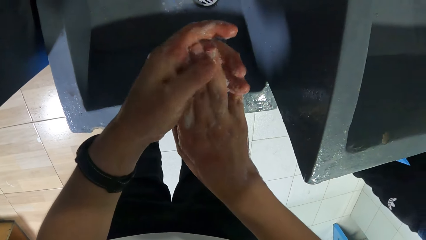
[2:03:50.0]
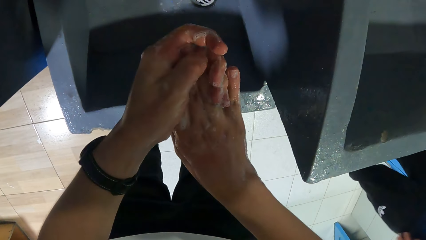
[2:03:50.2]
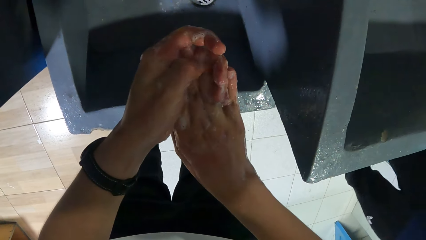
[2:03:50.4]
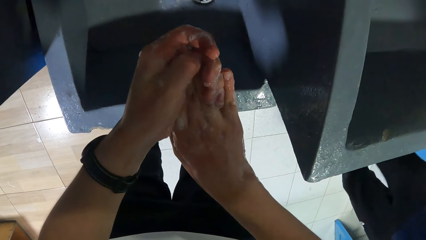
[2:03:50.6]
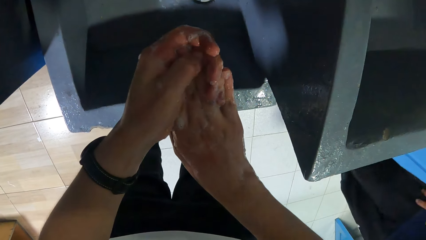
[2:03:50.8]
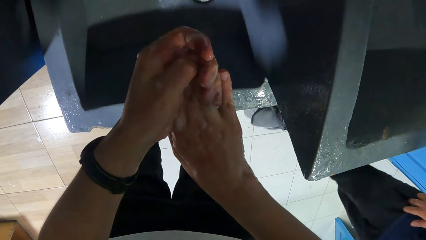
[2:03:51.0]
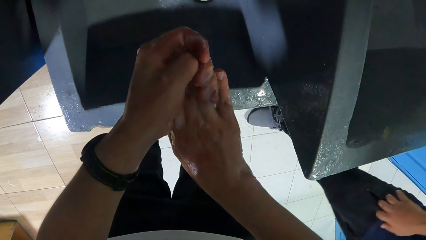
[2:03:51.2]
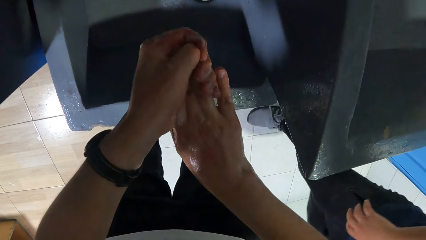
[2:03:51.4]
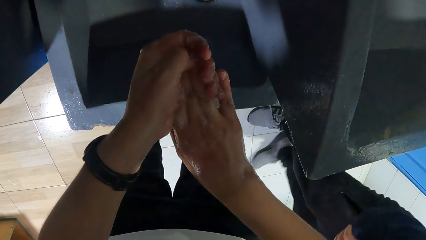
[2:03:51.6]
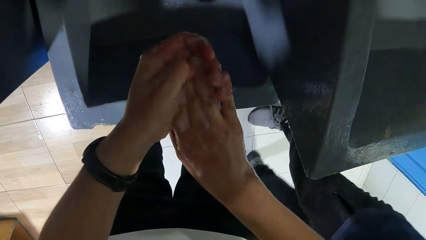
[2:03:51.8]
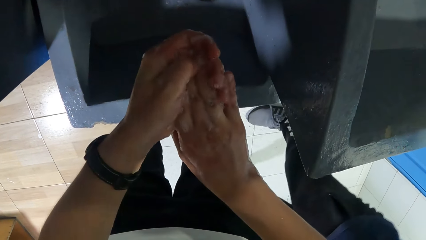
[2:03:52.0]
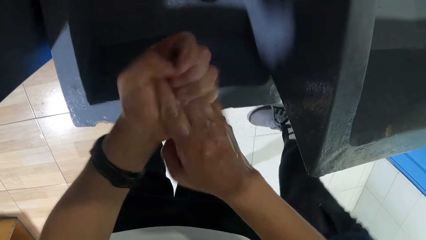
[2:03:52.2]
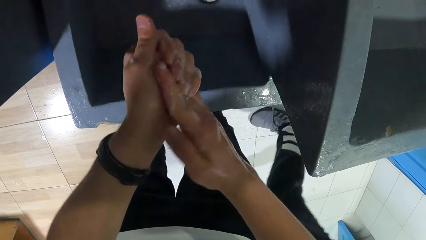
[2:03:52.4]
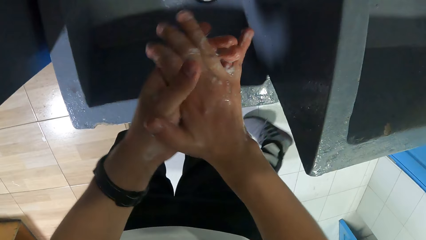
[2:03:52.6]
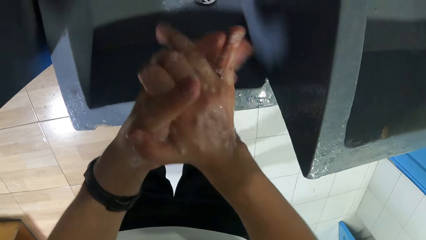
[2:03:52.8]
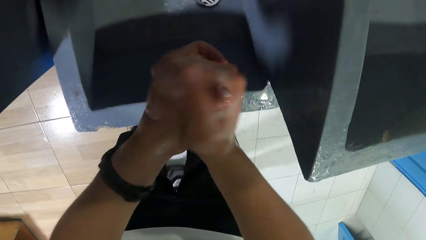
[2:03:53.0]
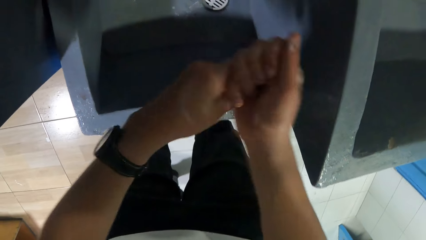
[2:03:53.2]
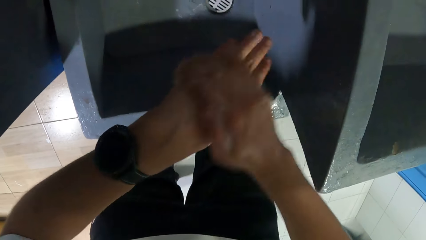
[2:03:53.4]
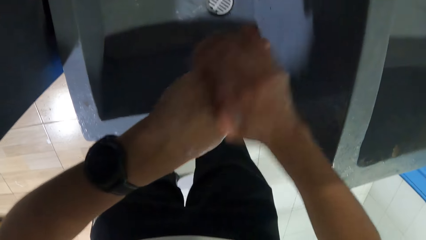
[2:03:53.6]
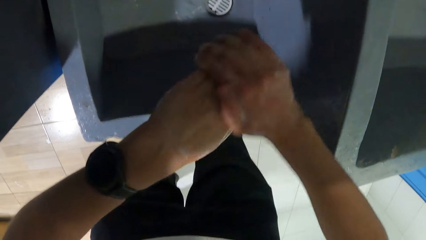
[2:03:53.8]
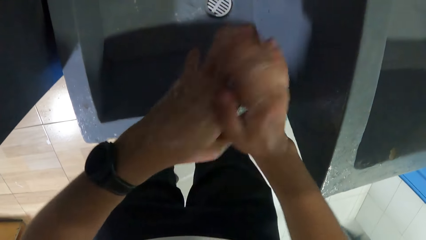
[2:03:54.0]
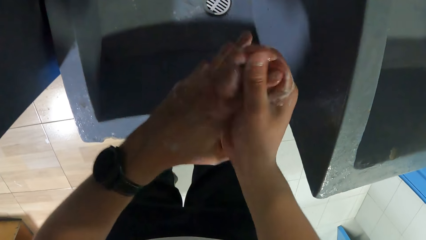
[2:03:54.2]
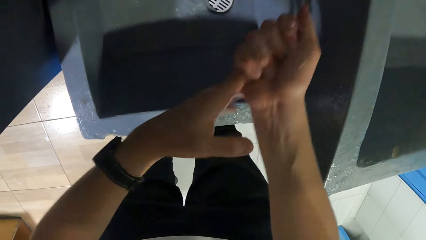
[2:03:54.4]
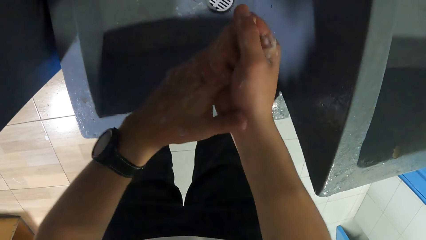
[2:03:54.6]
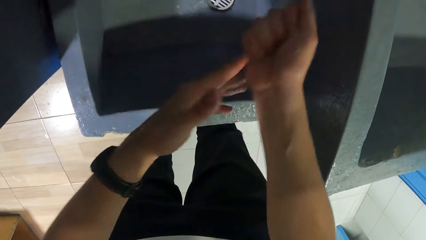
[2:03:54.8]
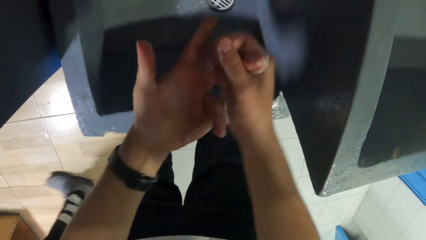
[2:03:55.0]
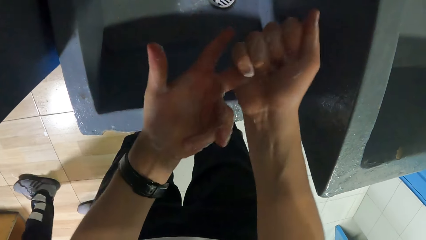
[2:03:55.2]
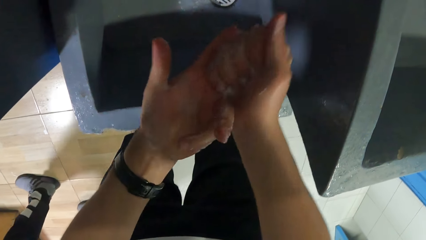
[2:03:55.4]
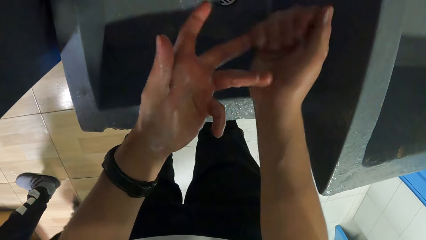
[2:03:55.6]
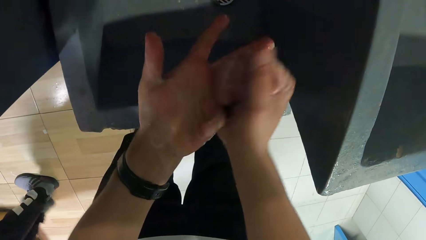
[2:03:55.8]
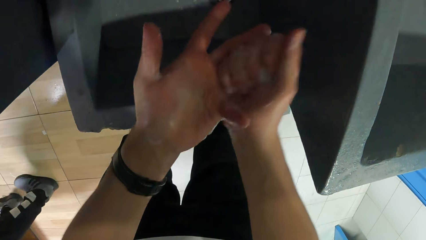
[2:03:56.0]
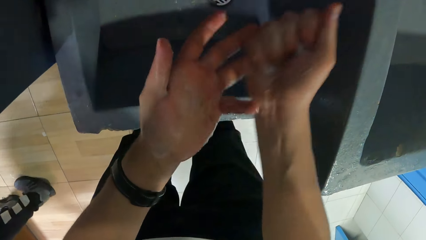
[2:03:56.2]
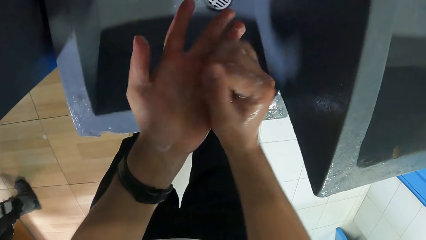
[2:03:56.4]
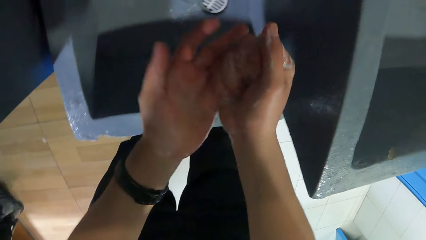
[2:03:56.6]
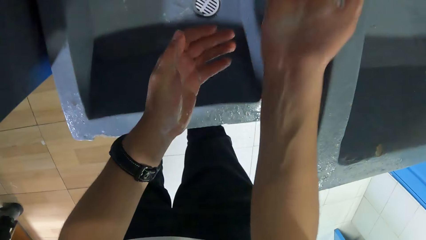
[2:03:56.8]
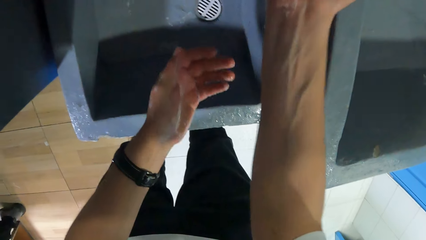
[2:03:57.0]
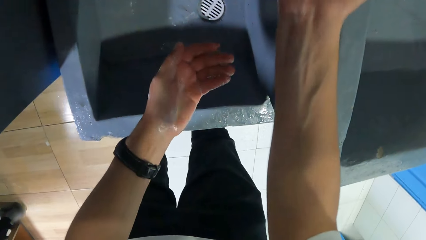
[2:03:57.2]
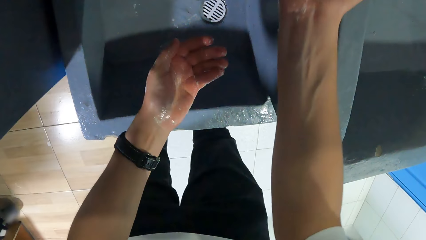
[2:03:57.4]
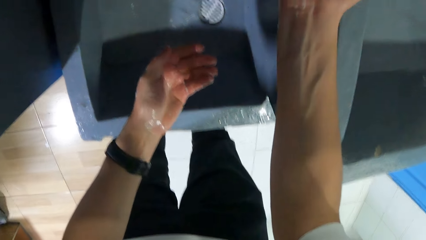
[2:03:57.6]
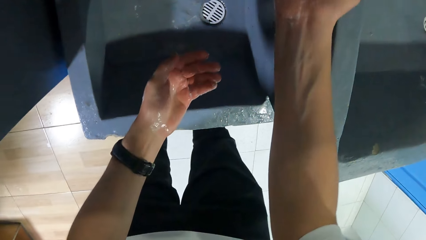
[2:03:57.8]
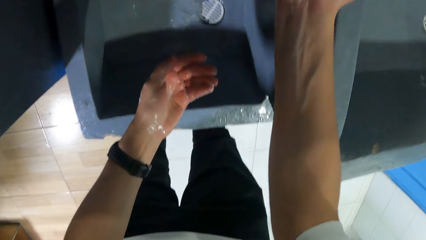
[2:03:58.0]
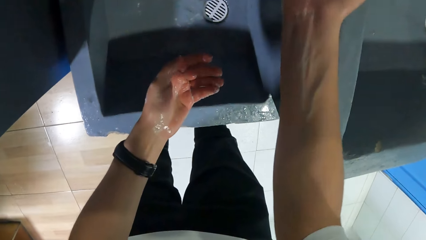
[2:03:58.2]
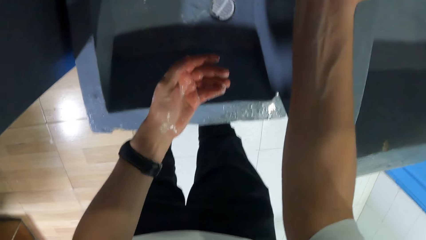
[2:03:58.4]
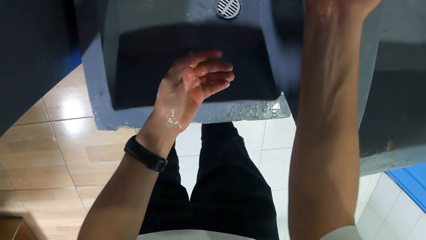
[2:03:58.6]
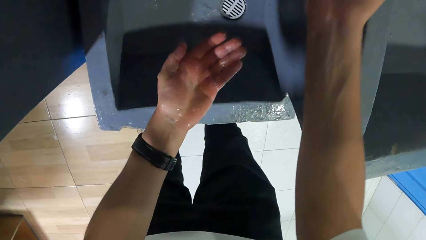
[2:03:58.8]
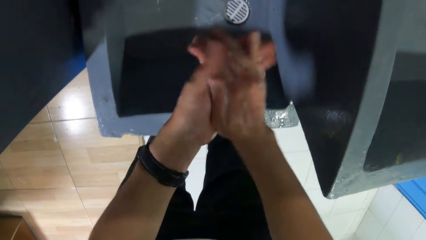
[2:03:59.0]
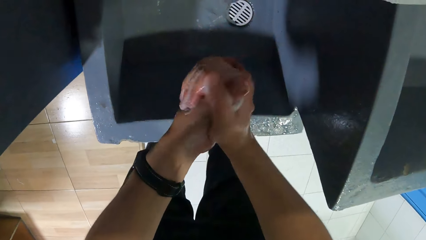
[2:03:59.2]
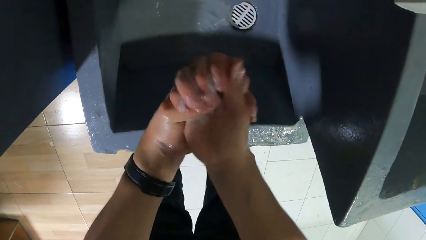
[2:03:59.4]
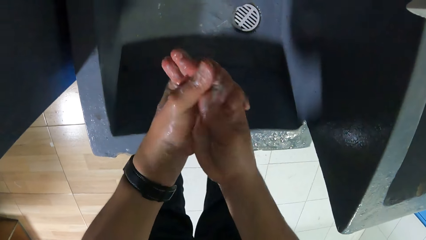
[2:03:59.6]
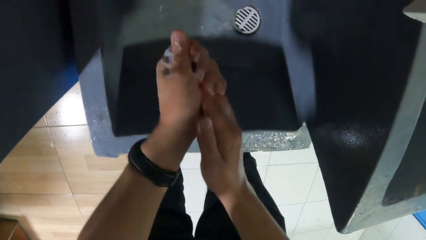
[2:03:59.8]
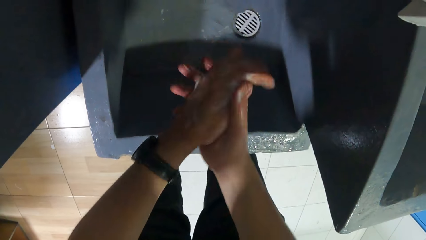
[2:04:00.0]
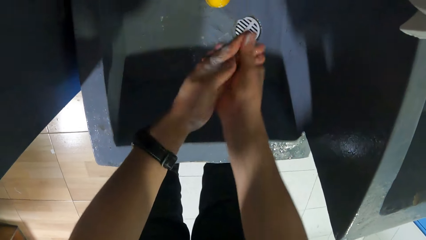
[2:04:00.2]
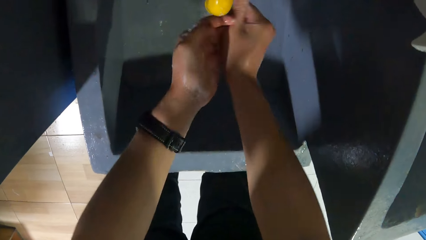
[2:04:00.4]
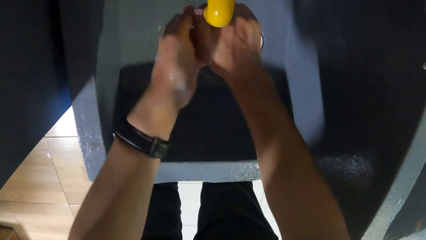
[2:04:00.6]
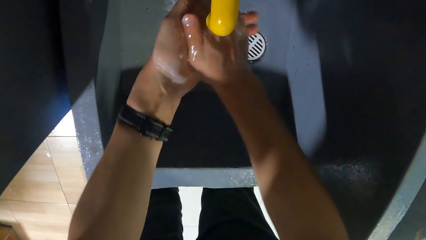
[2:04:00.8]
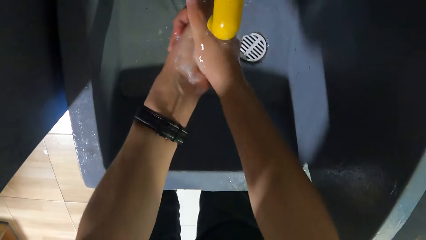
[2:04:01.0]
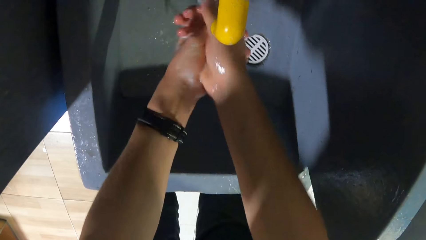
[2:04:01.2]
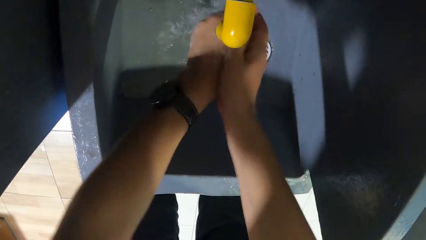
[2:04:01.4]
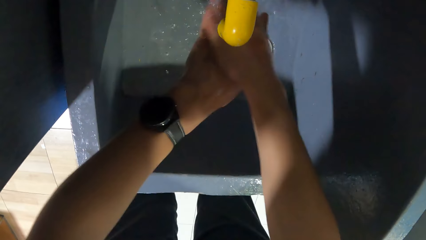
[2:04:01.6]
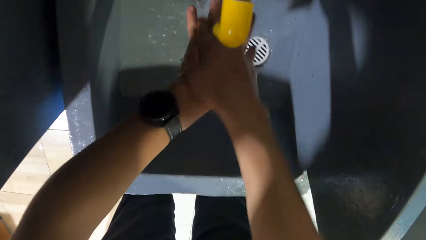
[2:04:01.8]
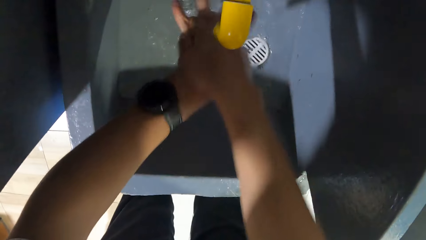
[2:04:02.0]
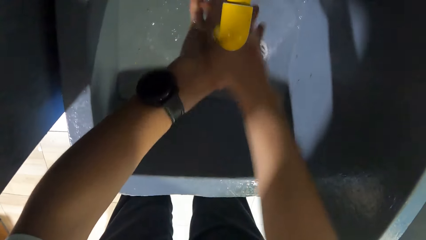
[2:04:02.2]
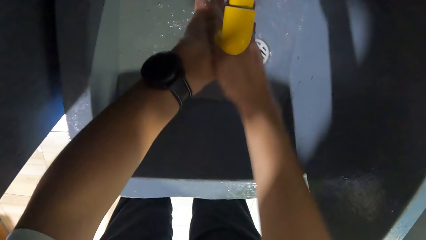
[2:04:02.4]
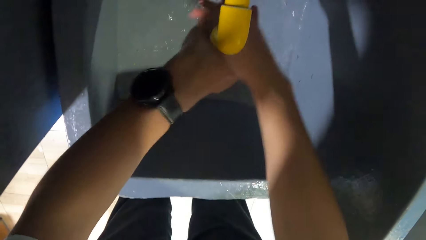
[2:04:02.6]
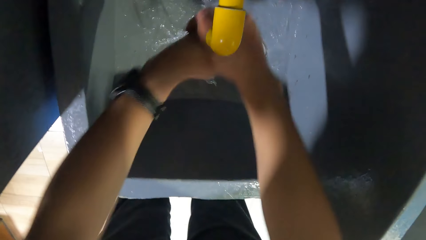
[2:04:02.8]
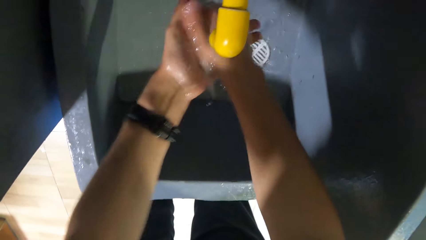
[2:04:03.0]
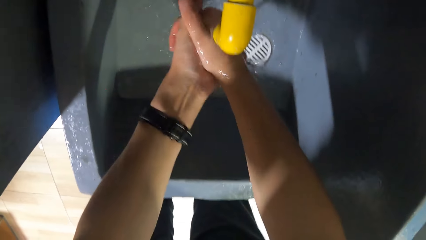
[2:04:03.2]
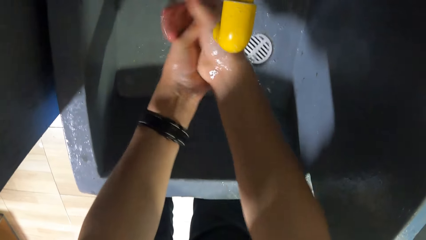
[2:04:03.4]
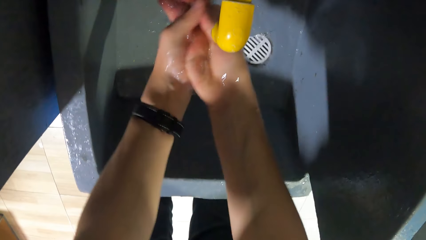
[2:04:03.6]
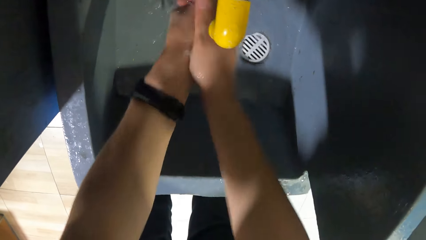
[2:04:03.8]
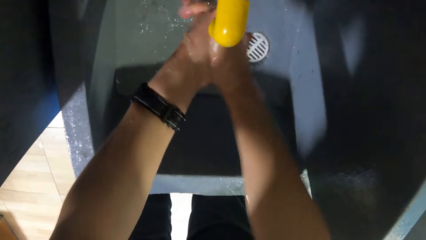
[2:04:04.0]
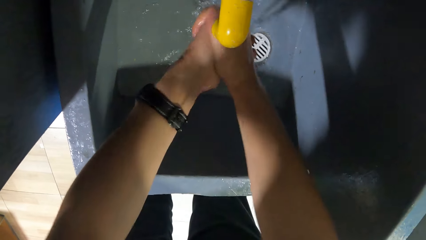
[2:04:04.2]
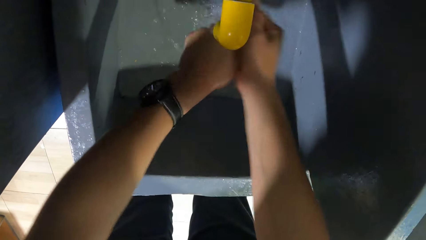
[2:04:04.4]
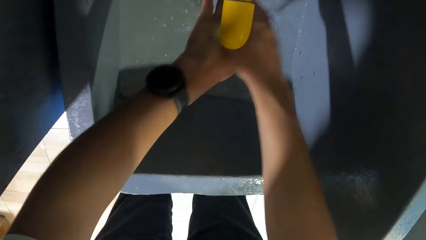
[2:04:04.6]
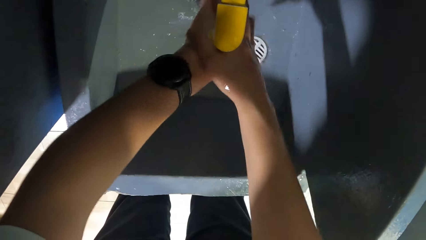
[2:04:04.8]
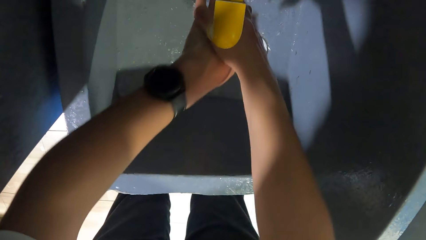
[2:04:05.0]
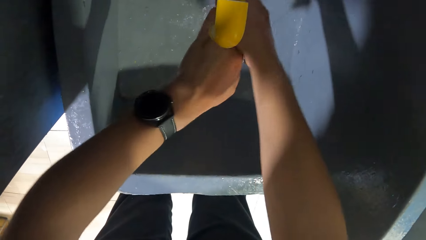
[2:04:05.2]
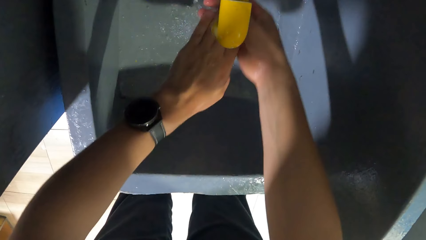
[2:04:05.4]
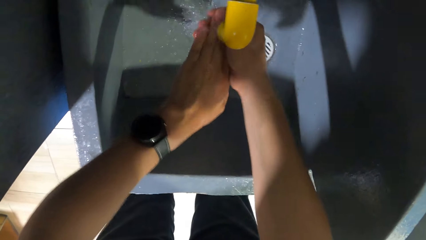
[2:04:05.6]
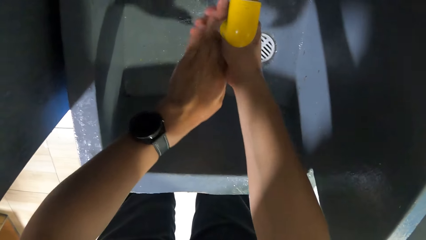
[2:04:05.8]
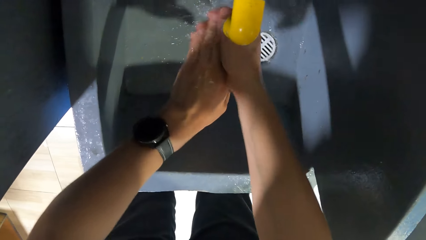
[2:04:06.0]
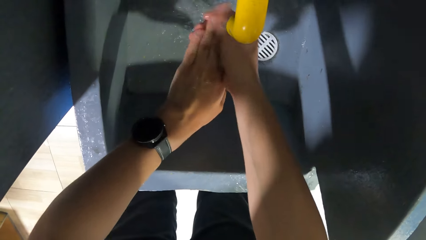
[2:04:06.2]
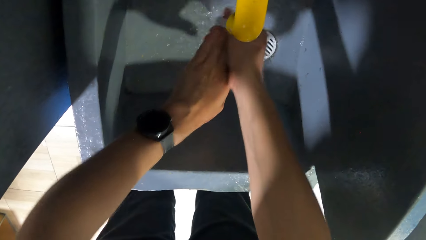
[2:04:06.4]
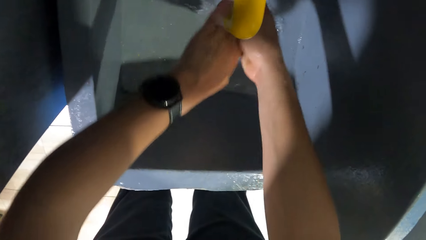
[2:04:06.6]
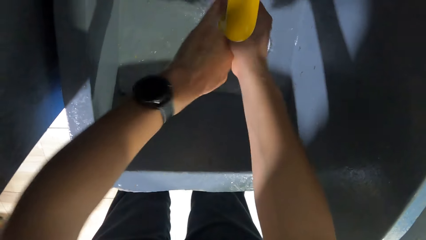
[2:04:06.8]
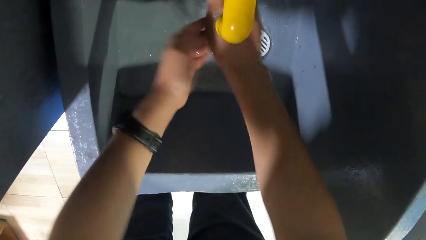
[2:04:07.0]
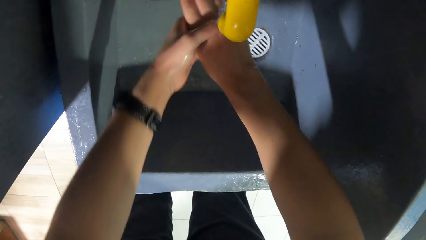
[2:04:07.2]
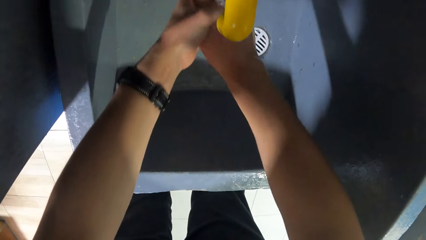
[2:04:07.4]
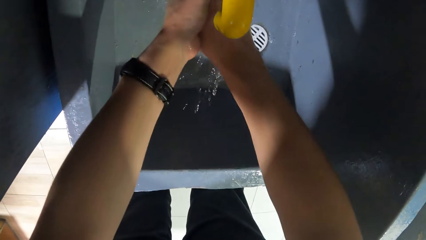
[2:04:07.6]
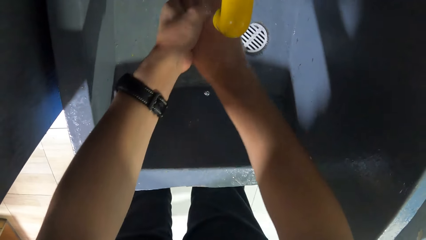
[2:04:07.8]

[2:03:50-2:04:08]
The camera wearer presses the soap dispenser with his right hand. He scrubs both hands. He washes both hands in the basin from a tap with water.
